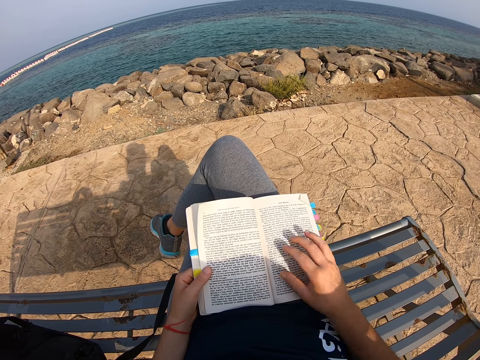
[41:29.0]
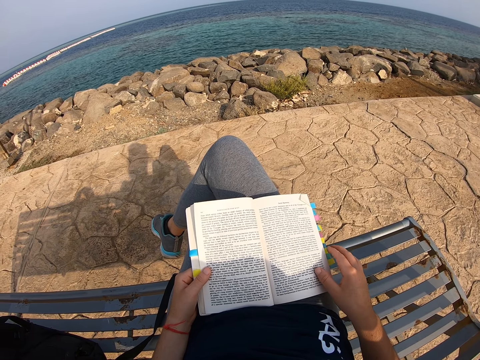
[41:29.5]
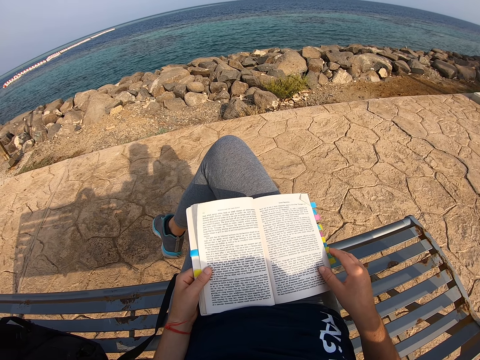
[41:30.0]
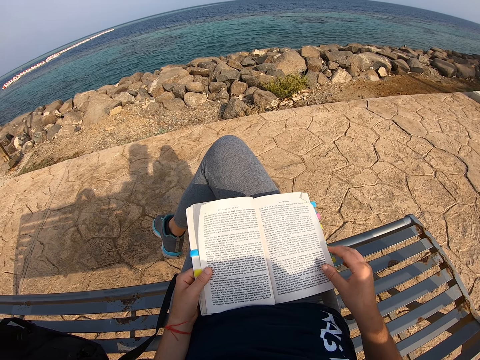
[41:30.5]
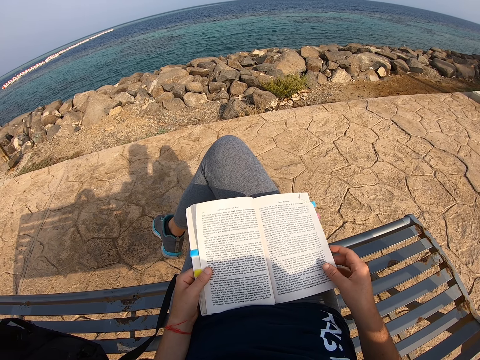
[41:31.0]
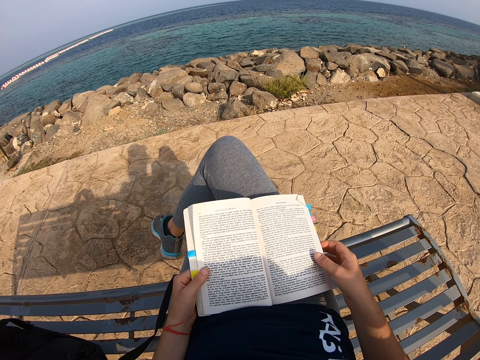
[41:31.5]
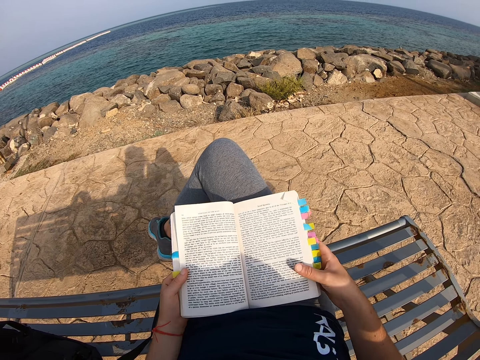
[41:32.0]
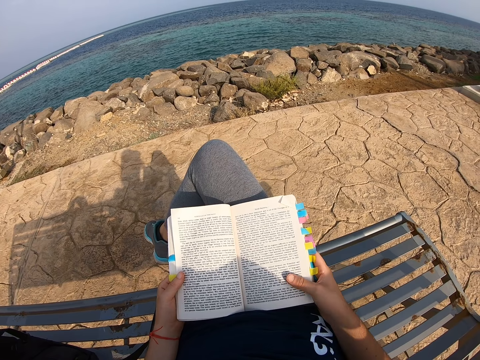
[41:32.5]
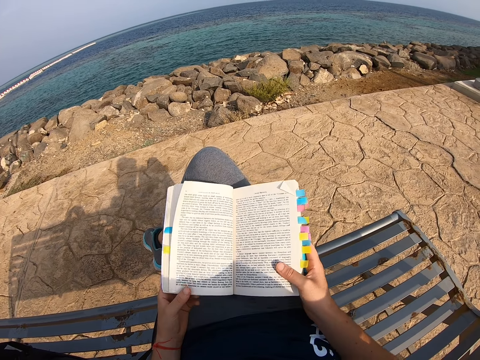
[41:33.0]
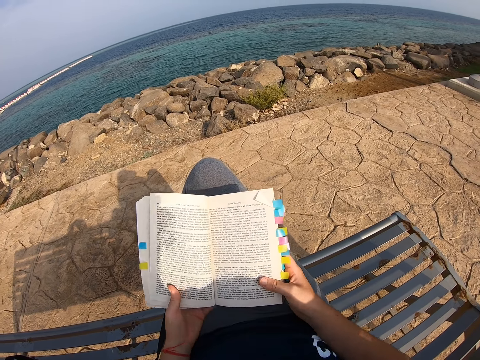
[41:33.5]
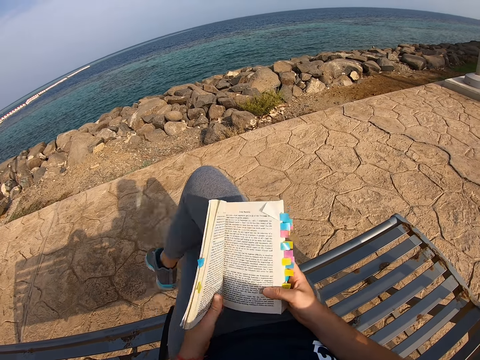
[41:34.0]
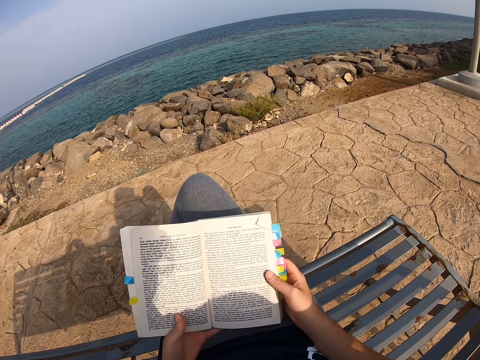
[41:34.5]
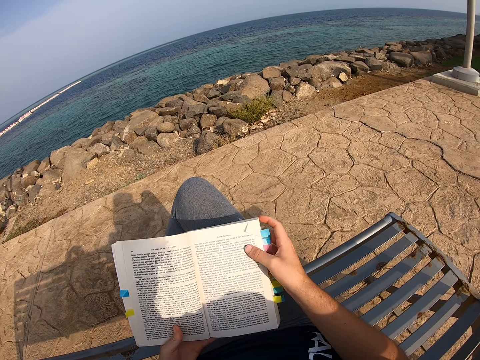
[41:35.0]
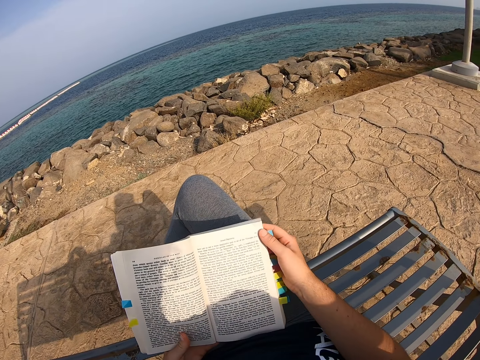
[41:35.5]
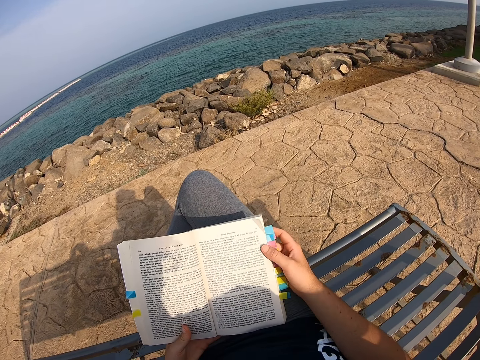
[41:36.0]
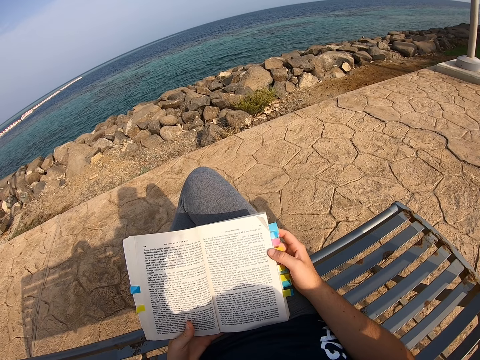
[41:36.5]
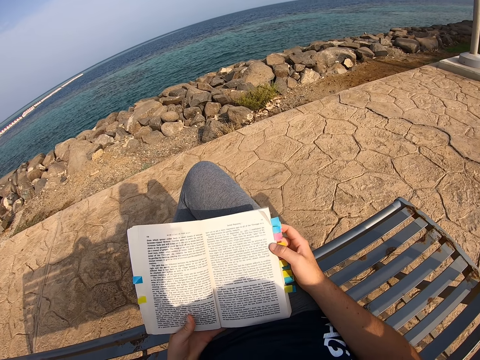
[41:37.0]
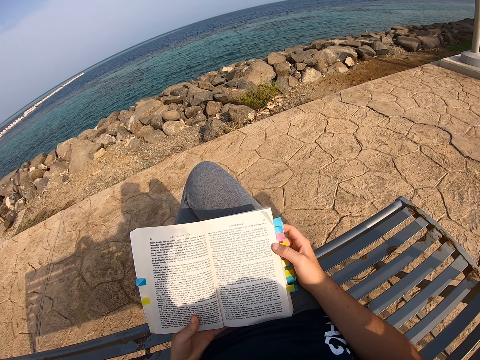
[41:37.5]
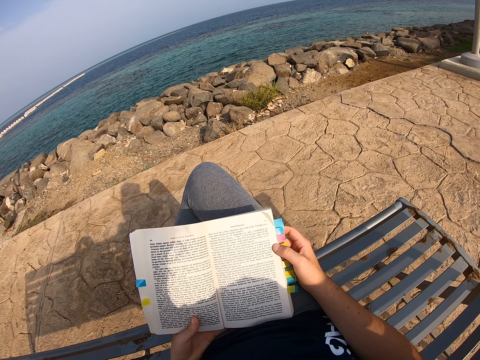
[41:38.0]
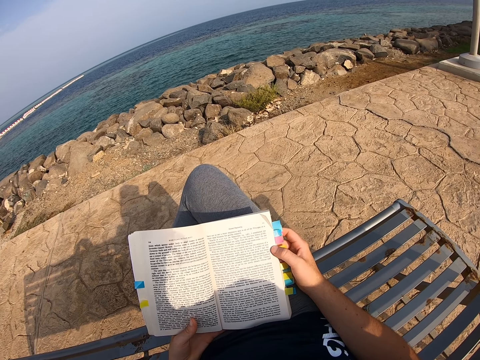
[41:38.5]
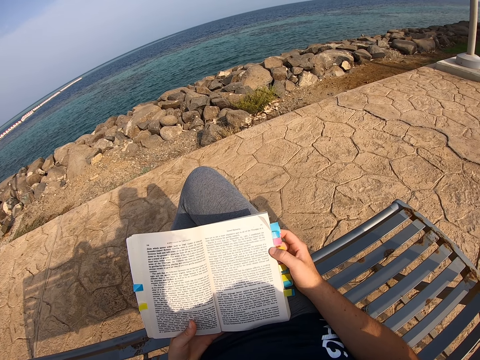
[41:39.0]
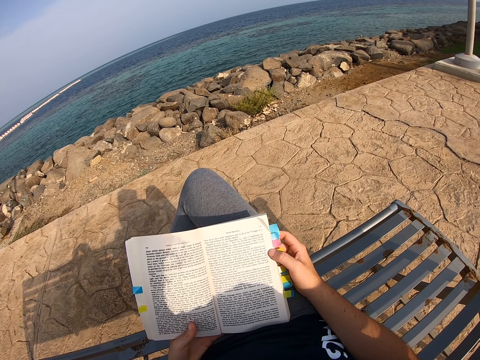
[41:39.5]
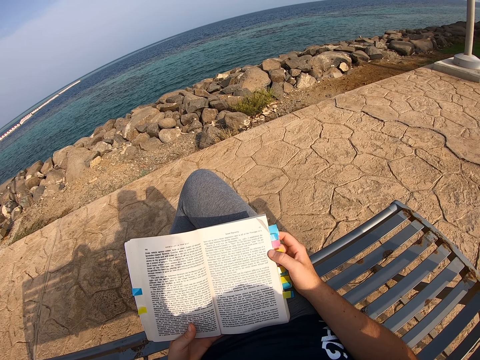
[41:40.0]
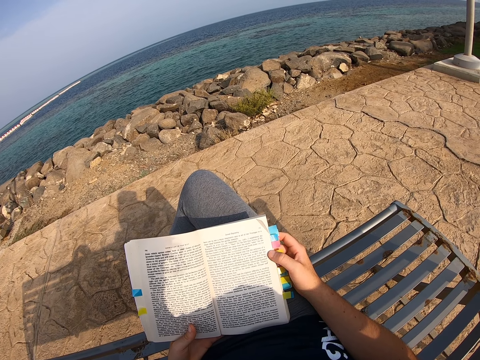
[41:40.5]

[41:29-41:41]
The camera wearer moves the right hand. They hold the page of a novel. They move the novel. They read the novel.

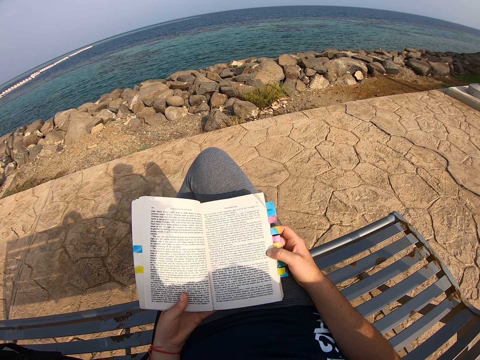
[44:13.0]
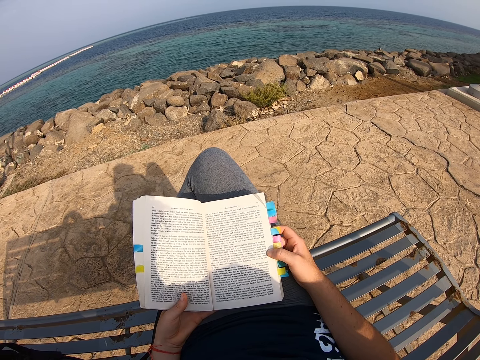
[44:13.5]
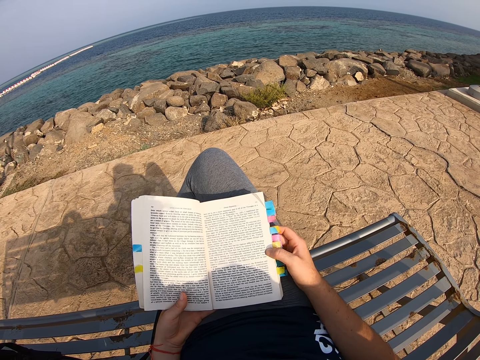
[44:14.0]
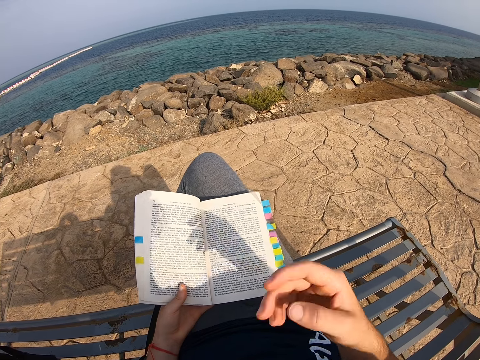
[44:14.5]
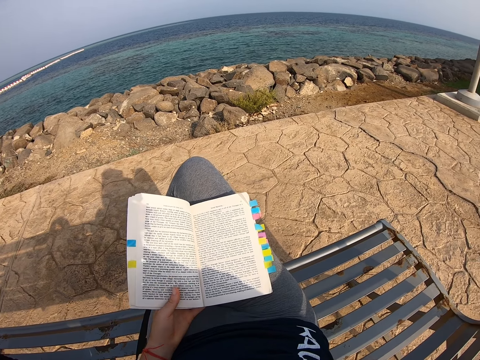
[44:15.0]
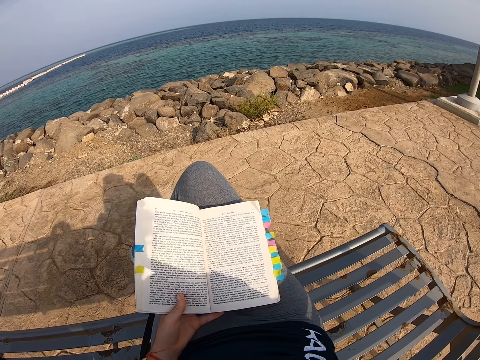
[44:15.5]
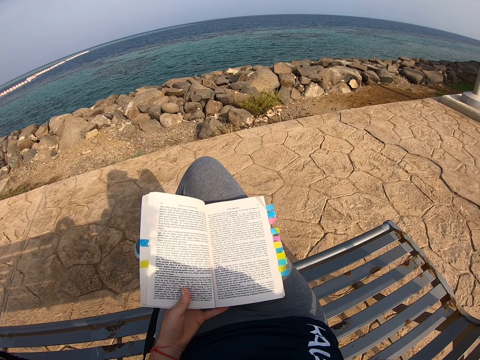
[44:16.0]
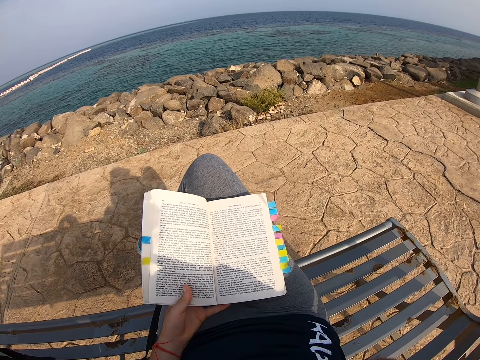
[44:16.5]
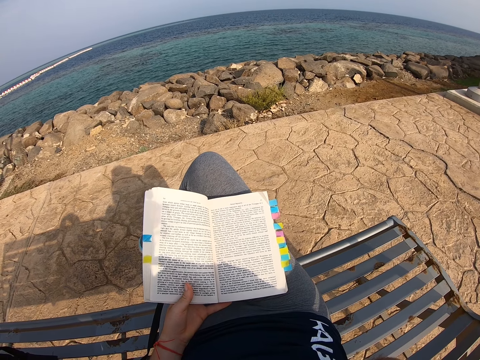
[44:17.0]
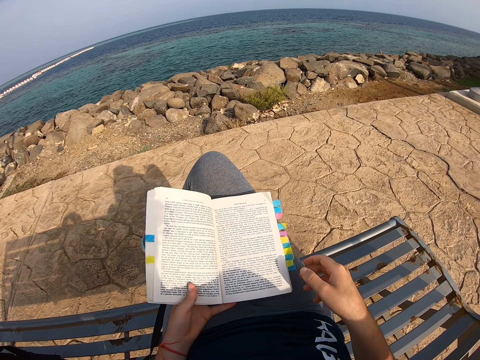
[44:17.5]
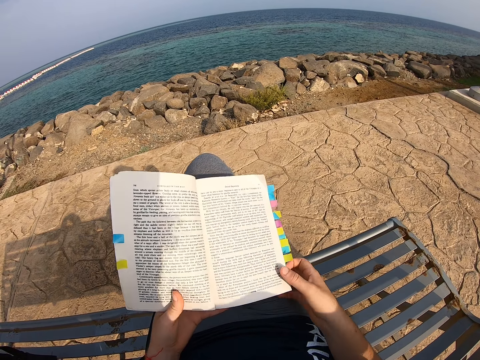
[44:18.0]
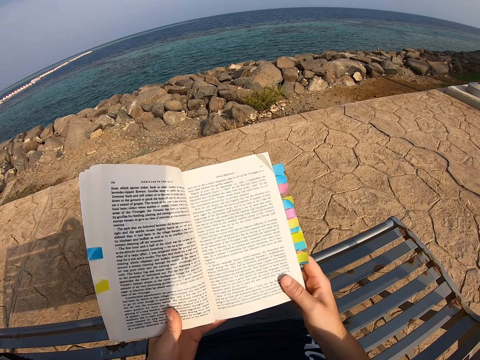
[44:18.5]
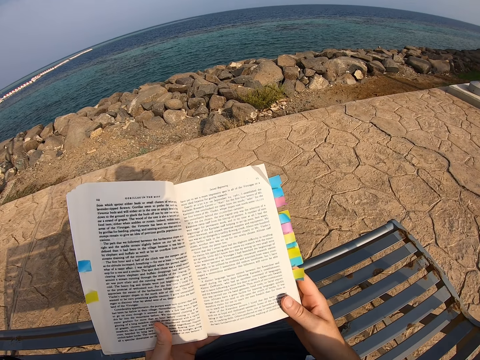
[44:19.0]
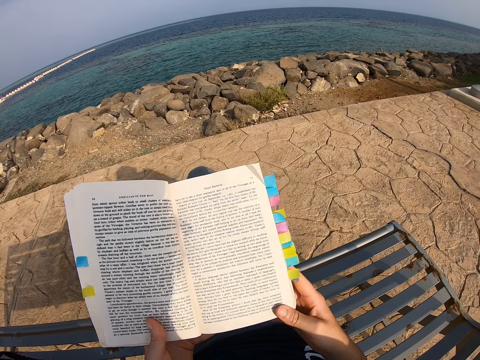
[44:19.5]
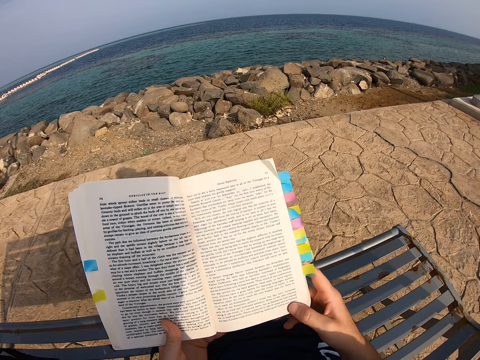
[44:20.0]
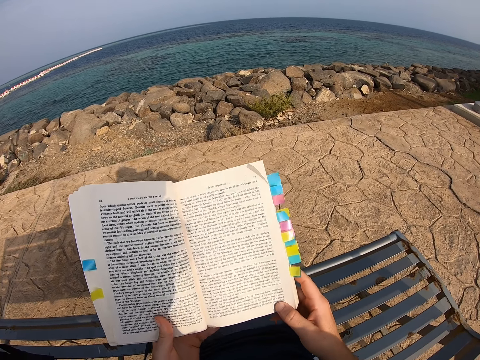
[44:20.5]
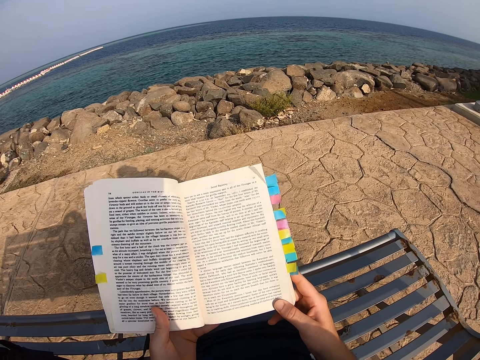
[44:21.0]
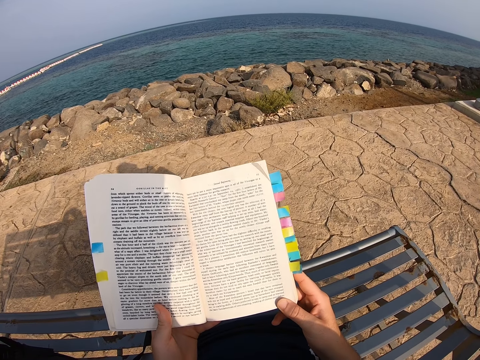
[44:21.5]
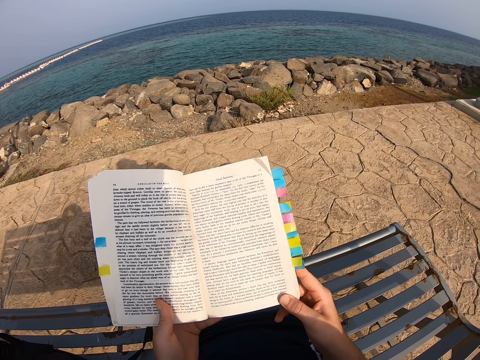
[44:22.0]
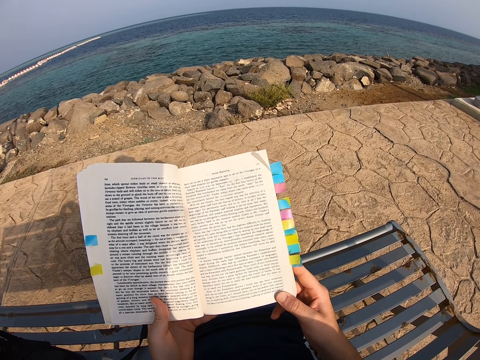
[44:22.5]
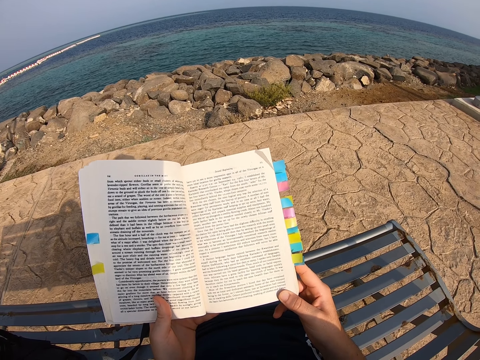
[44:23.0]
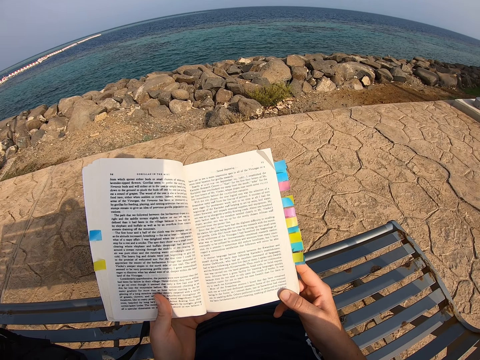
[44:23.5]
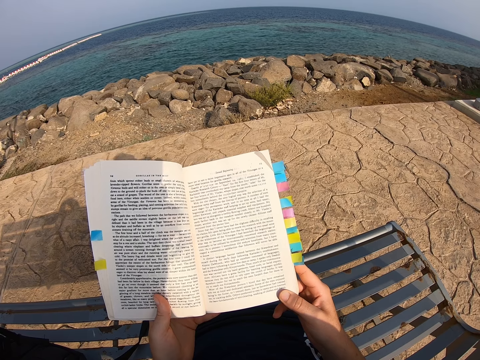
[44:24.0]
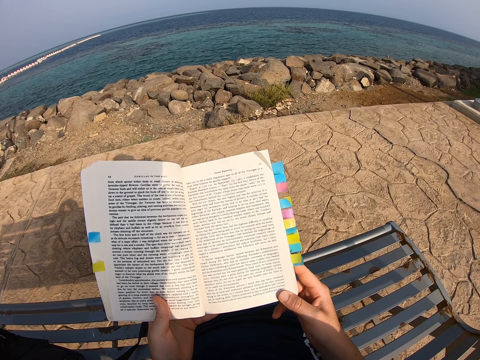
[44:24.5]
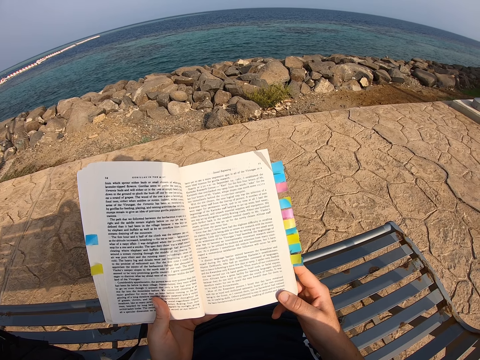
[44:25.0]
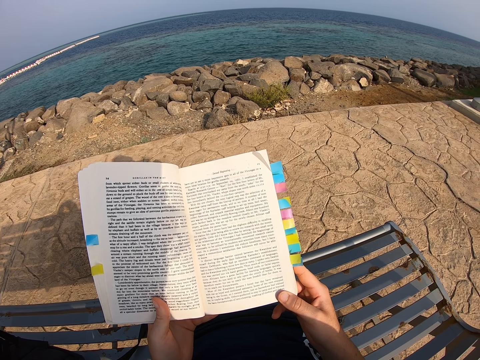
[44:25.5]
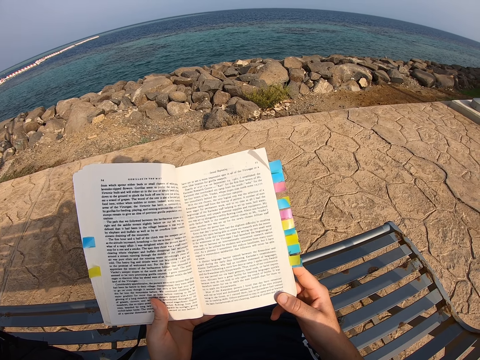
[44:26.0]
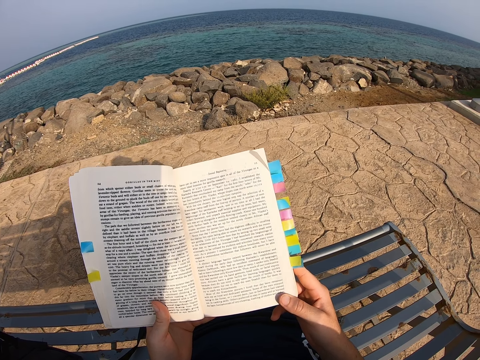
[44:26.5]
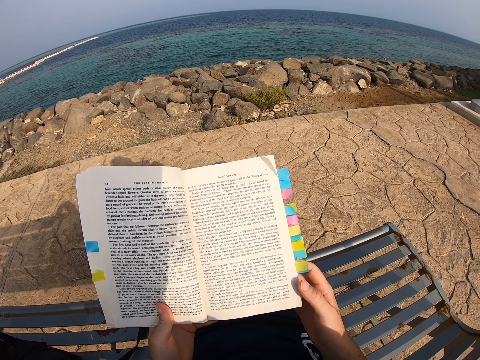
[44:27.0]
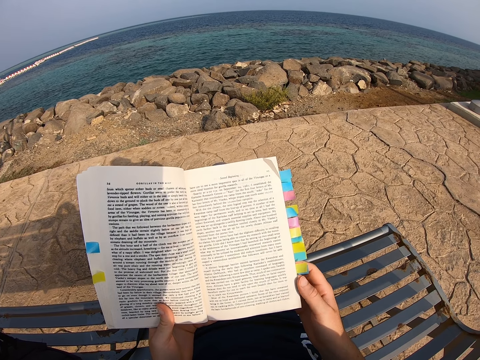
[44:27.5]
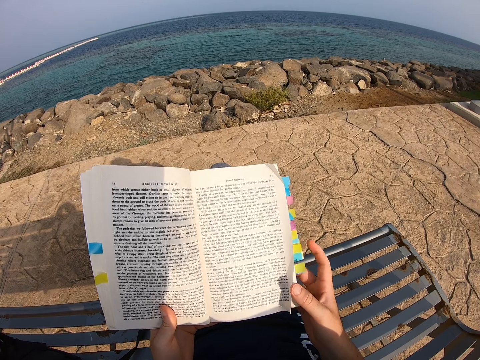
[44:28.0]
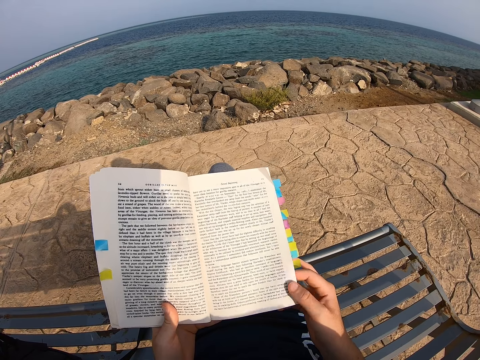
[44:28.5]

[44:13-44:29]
The camera wearer lifts the right hand. They move the hand. They read a novel. They drop the right hand. They lift the novel. They read the novel.
